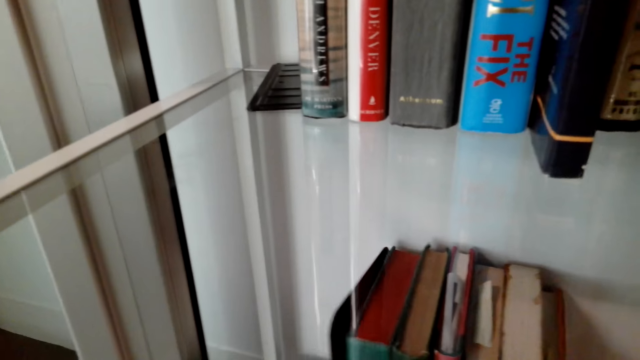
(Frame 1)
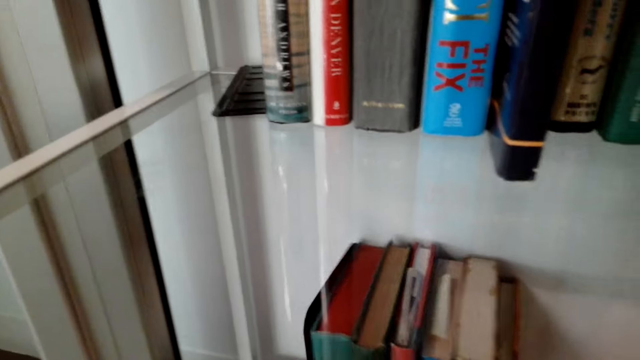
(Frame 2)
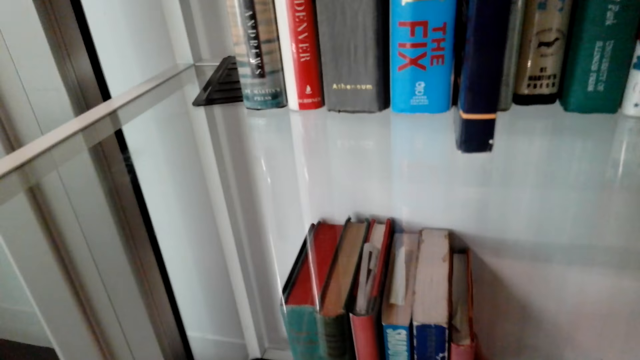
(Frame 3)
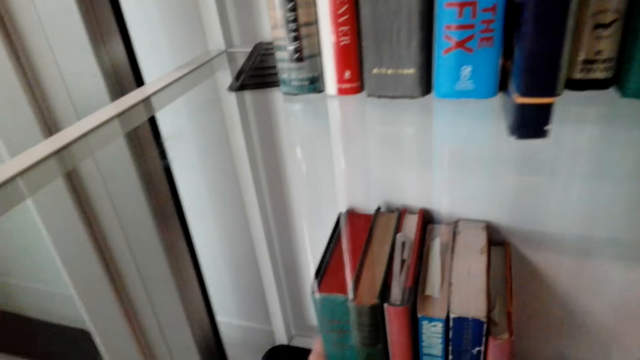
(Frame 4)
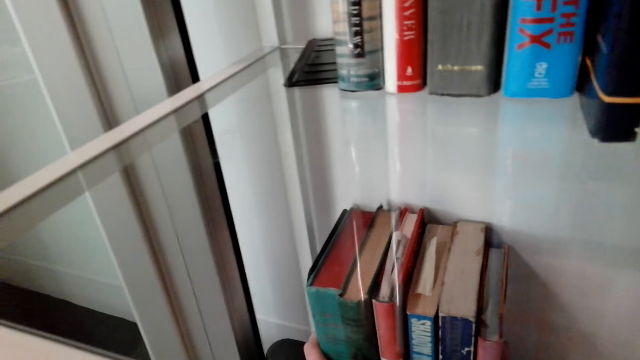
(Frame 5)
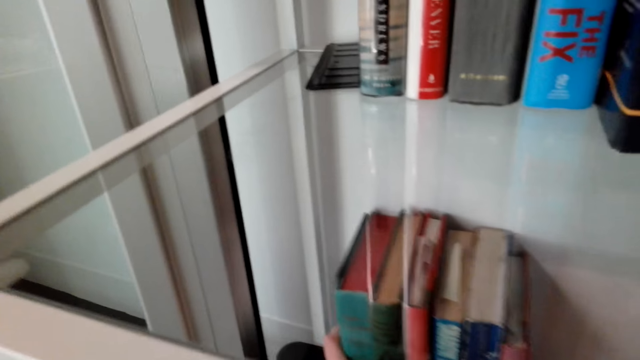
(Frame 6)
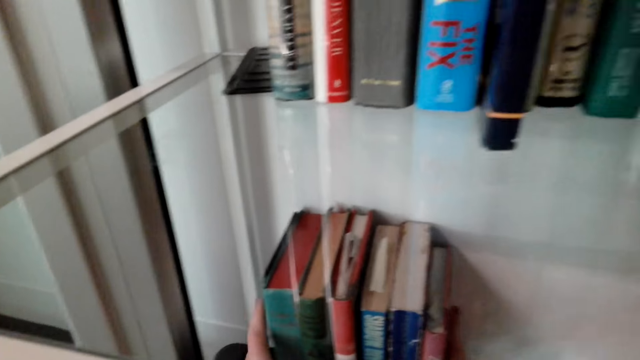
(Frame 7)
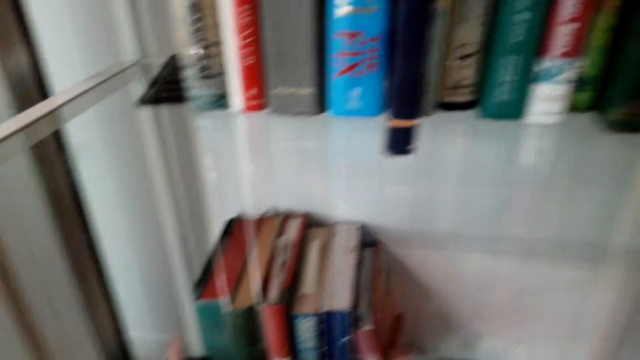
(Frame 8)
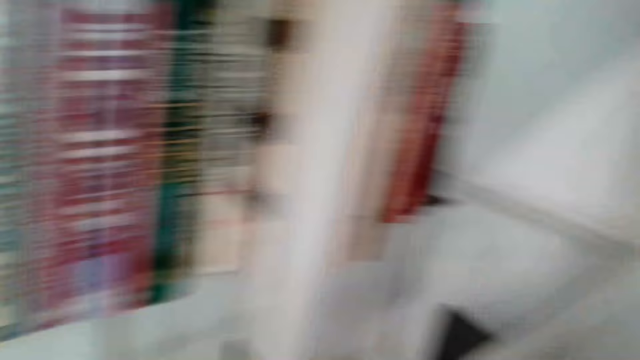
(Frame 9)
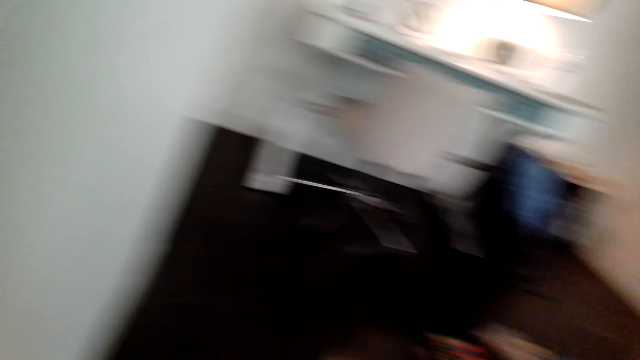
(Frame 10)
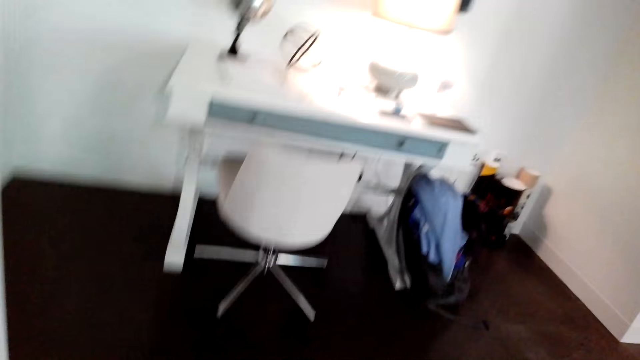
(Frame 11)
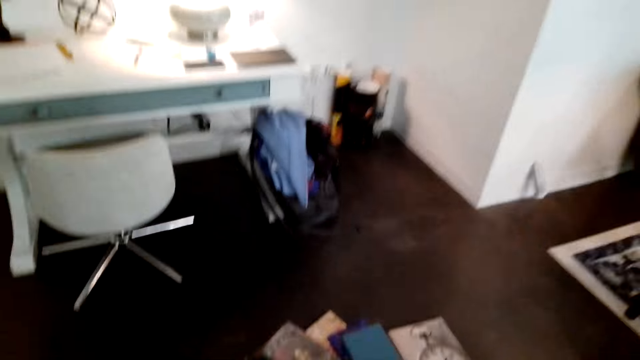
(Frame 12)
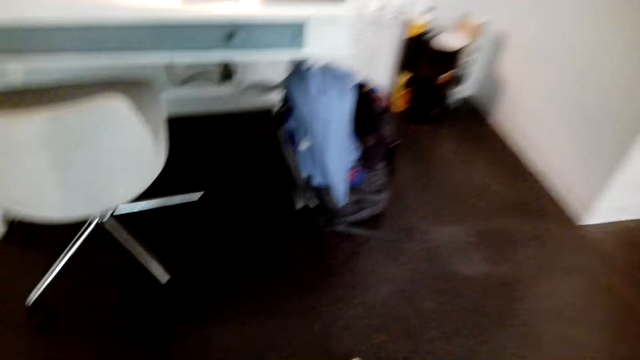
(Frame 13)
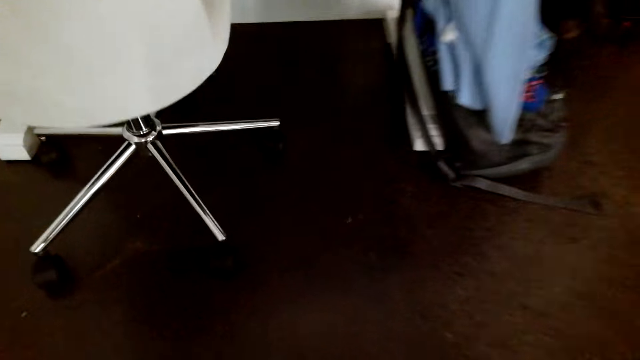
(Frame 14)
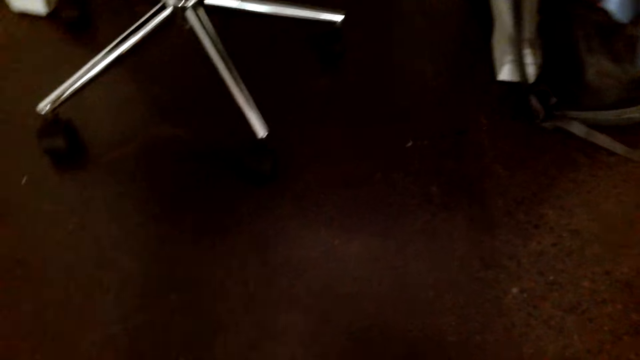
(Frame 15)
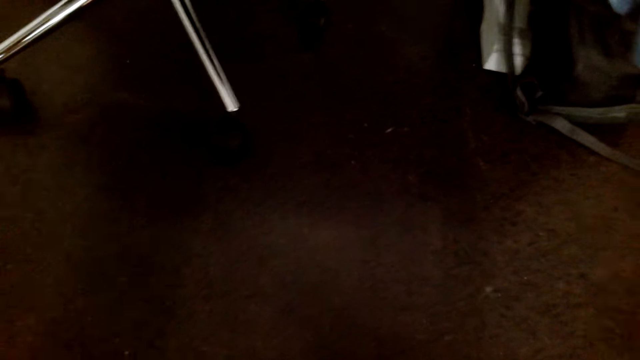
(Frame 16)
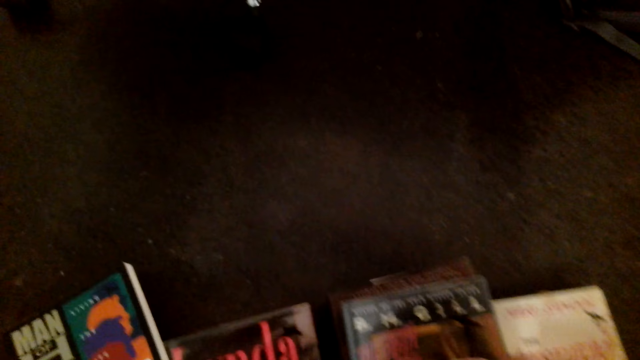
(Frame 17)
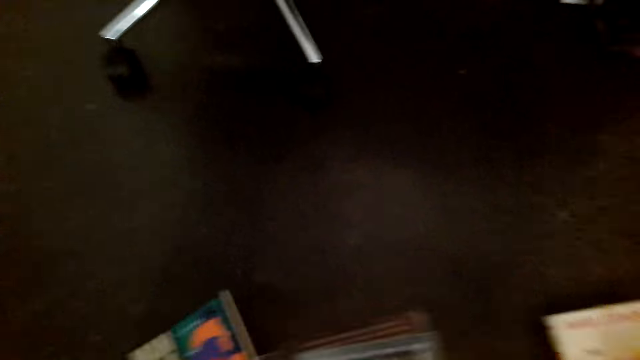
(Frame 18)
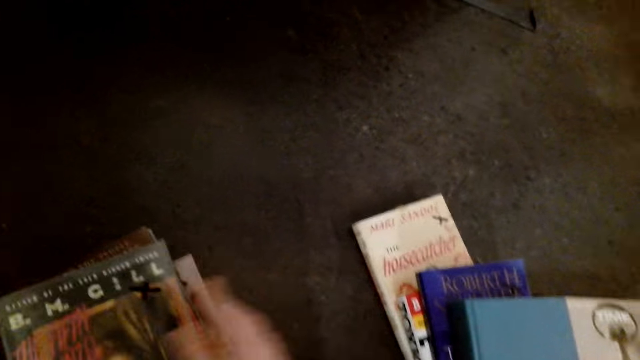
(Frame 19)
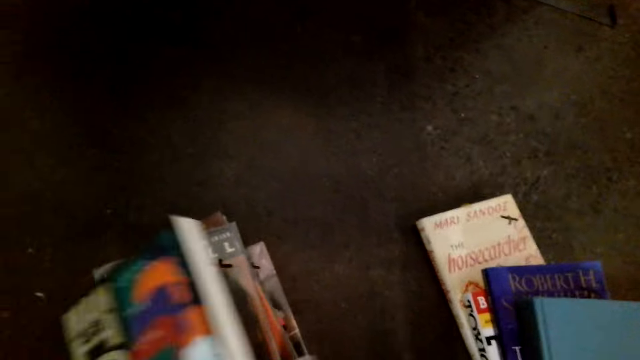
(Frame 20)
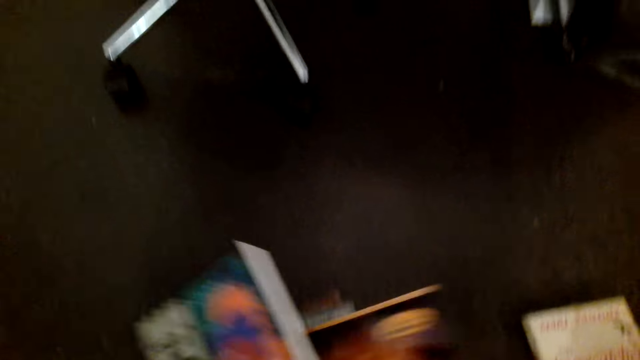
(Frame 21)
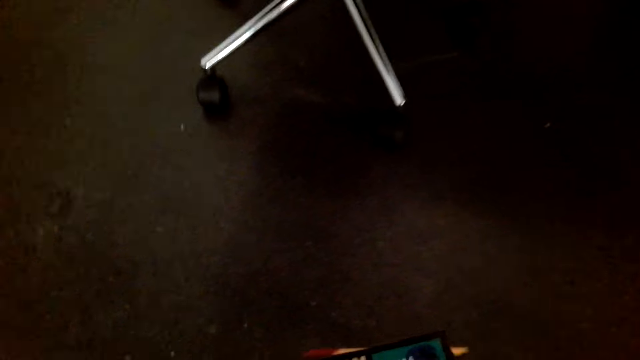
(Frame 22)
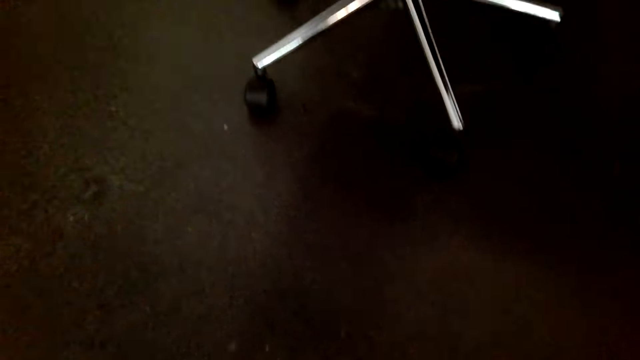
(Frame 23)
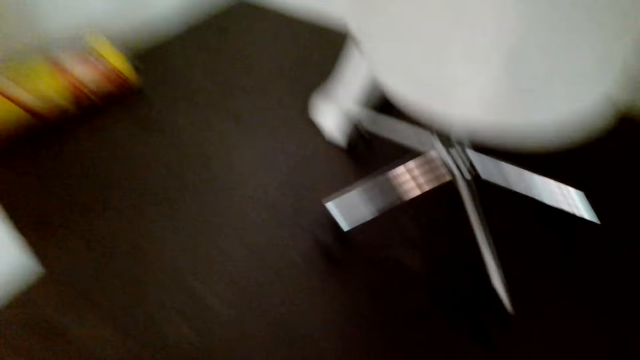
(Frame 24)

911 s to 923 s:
The camera wearer collects books from the floor.

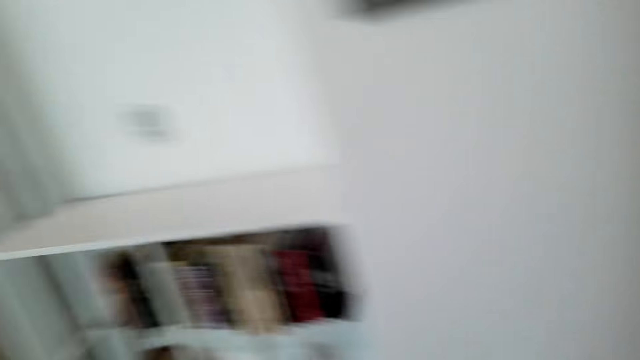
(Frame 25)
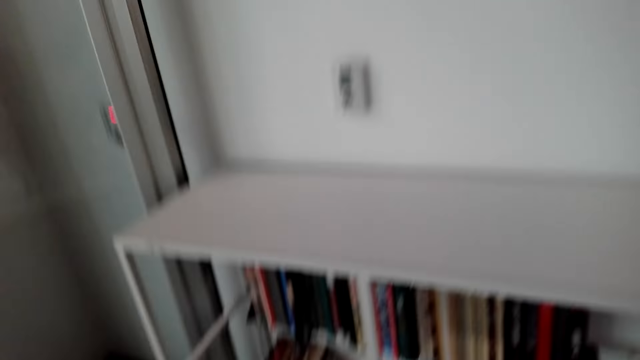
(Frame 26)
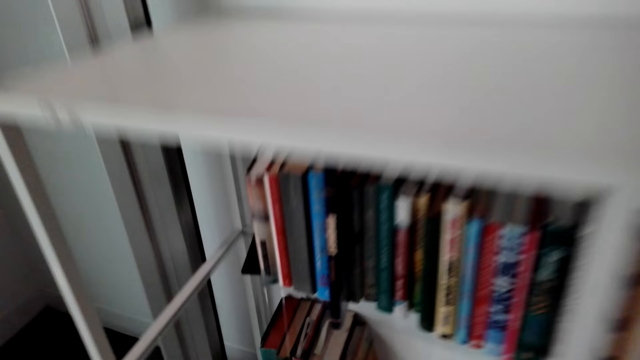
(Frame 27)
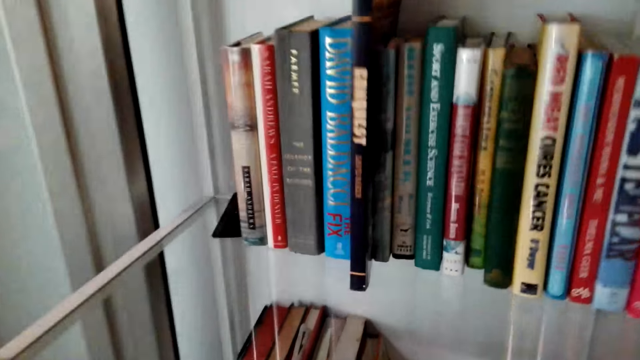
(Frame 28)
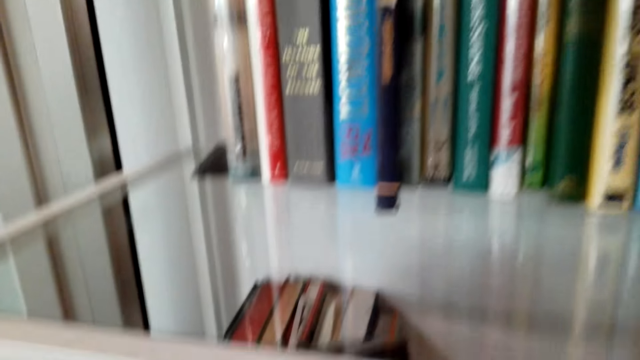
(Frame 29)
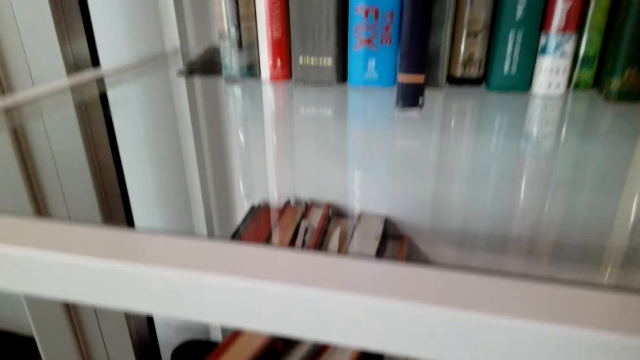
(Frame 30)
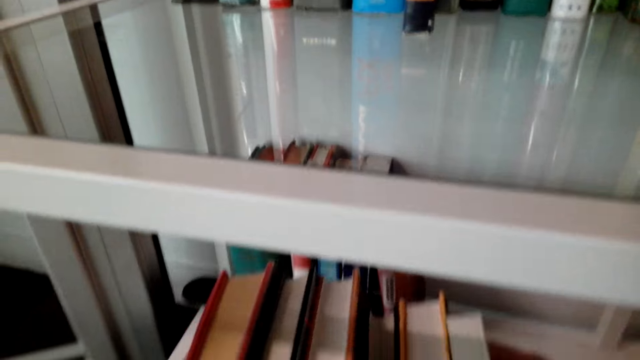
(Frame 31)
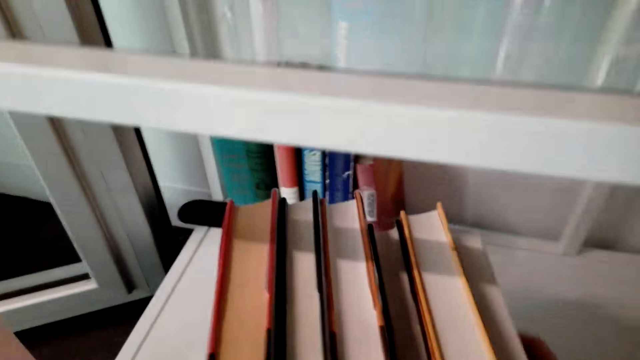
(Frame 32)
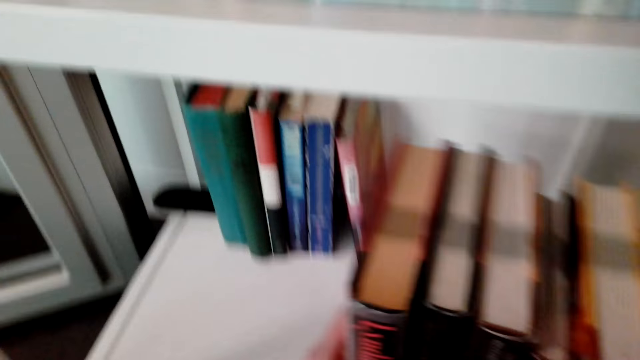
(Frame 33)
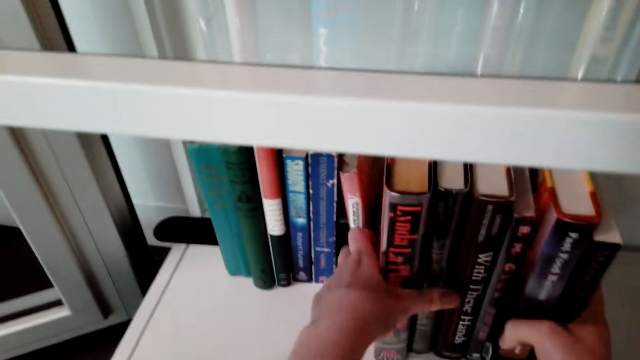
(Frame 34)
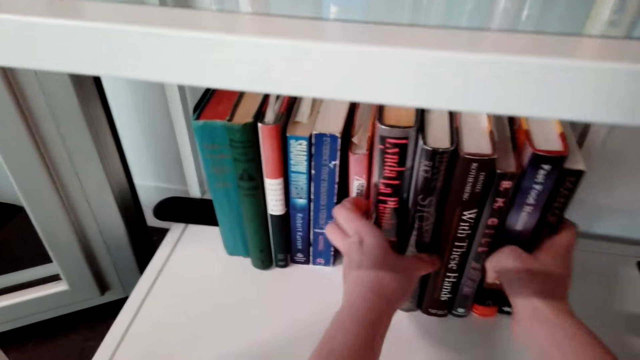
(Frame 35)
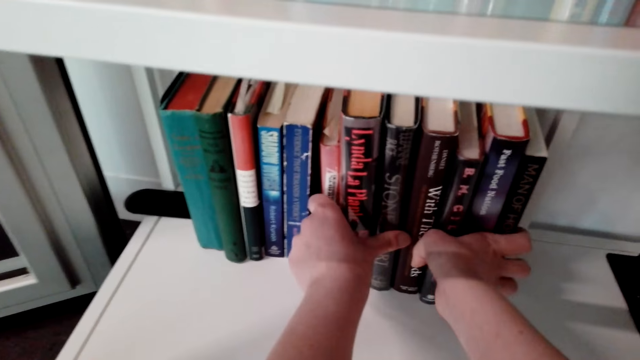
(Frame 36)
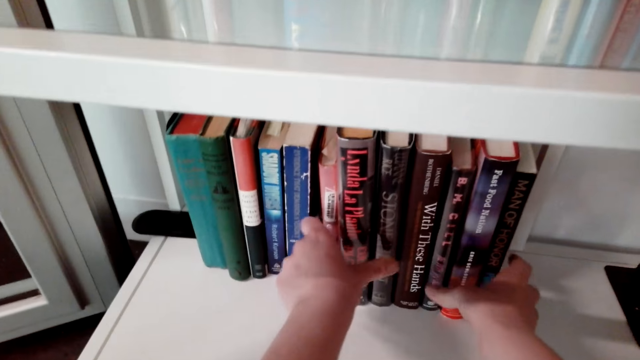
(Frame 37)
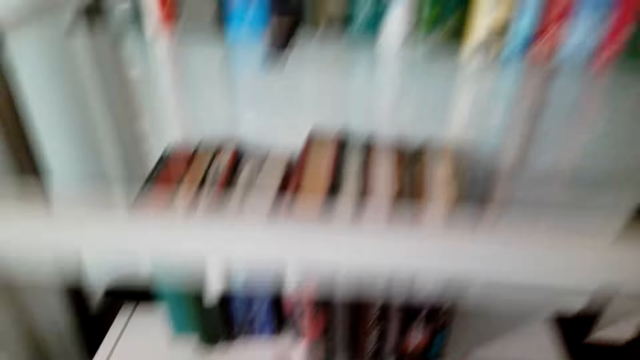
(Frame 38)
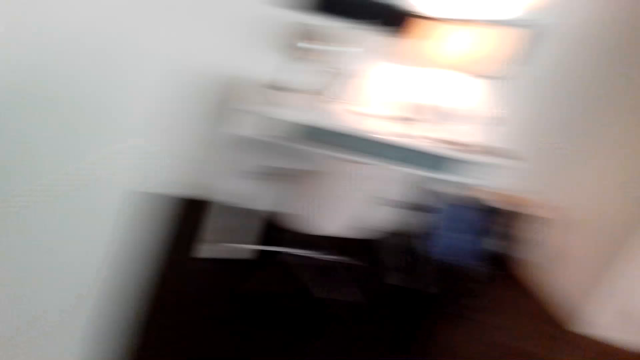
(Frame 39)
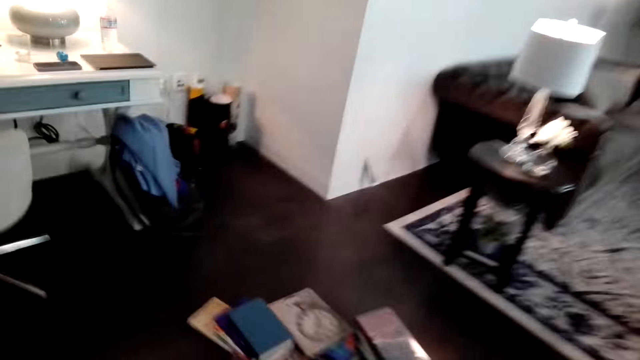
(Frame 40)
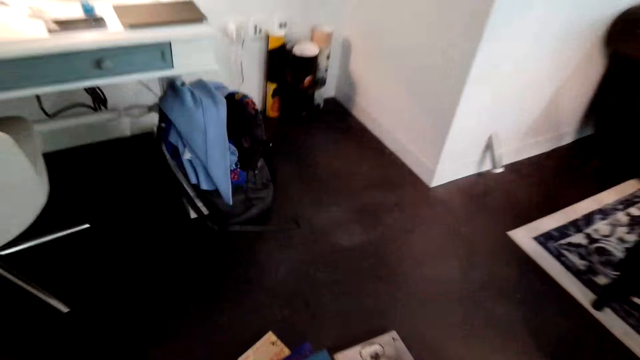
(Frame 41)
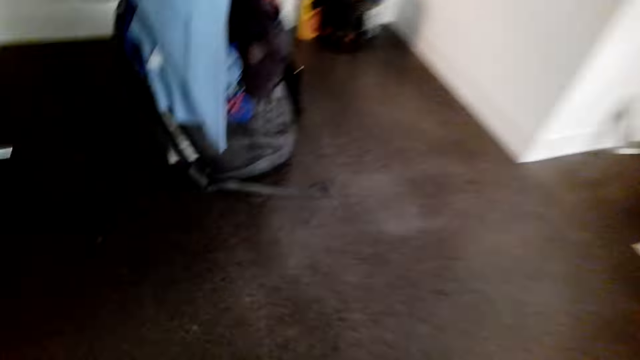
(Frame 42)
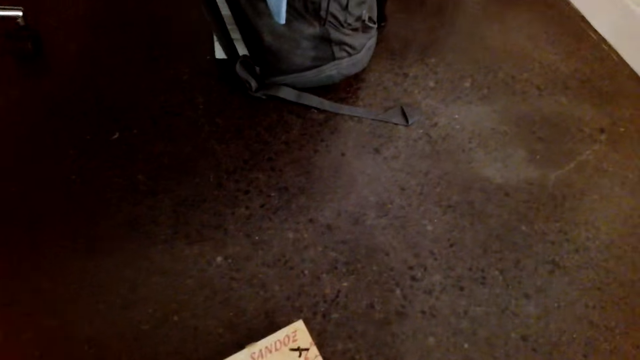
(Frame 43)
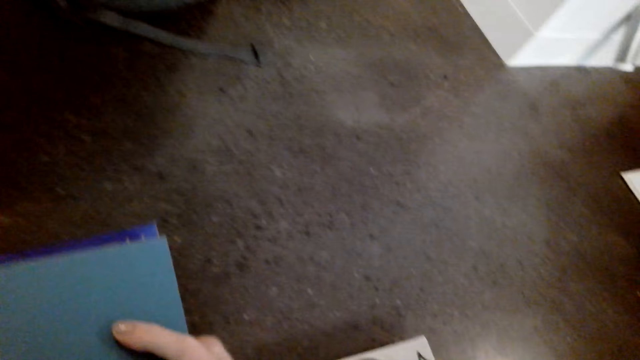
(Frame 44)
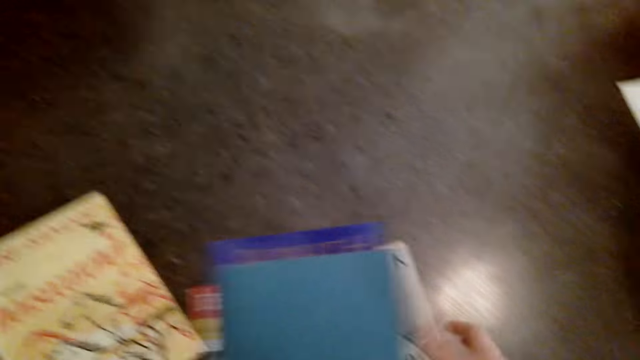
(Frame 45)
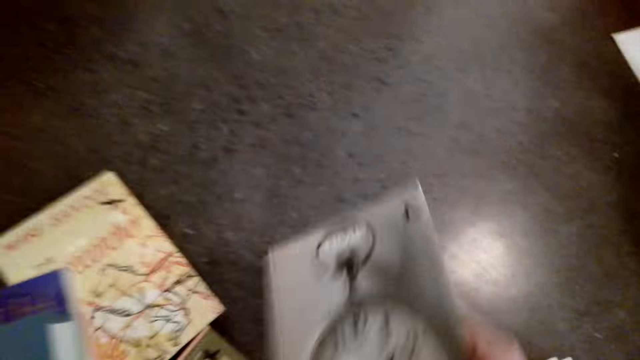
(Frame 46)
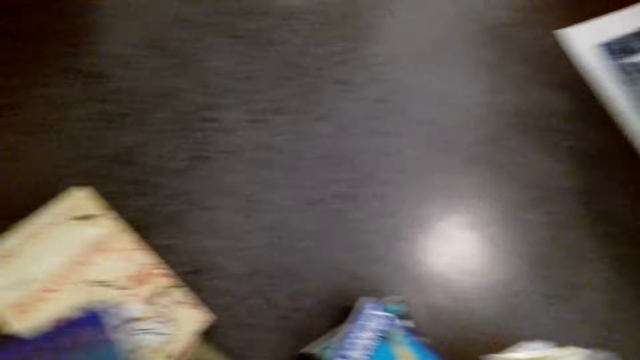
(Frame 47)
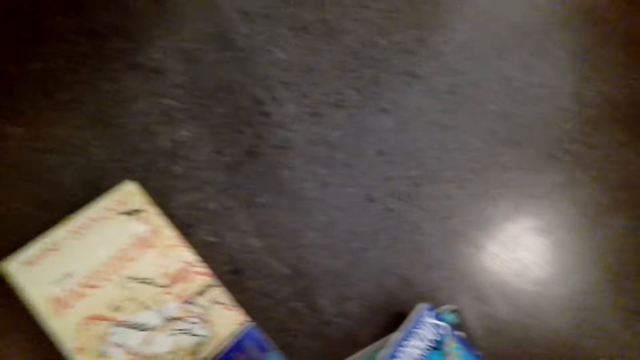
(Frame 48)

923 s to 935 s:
The camera wearer arranges books in the shelf. They collect the books from the floor.
